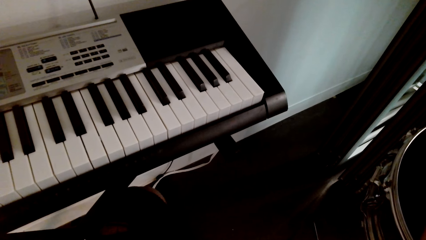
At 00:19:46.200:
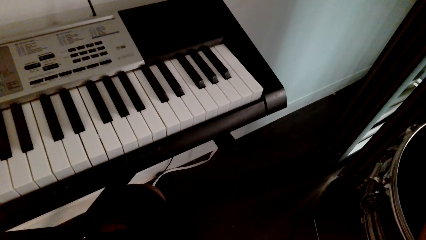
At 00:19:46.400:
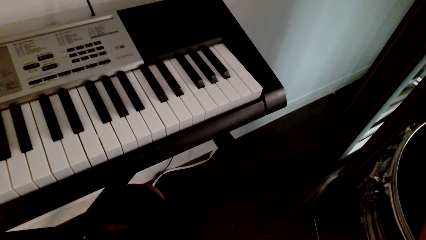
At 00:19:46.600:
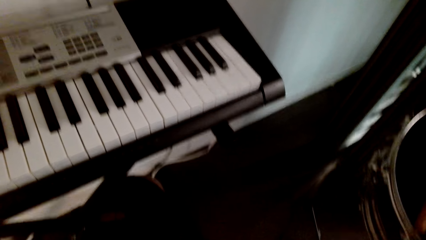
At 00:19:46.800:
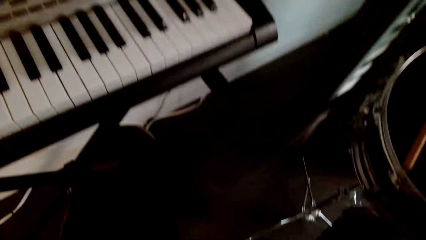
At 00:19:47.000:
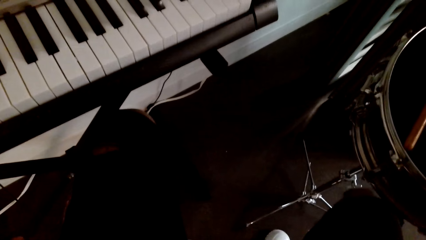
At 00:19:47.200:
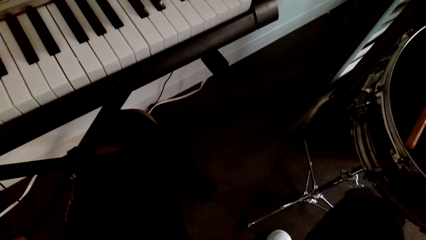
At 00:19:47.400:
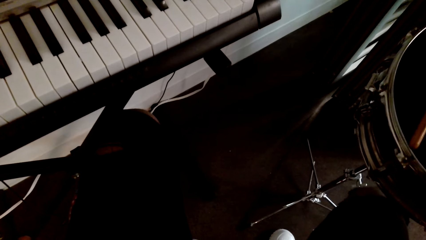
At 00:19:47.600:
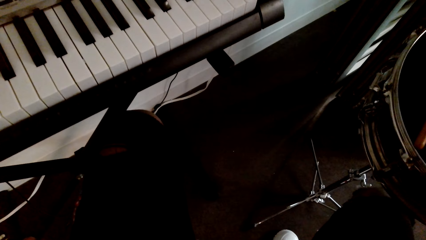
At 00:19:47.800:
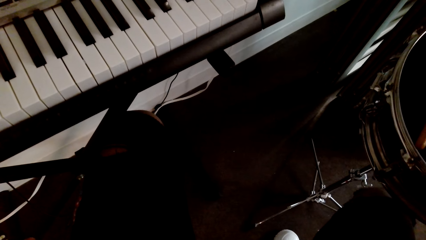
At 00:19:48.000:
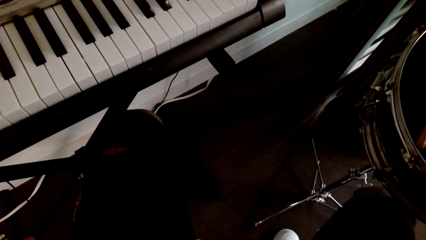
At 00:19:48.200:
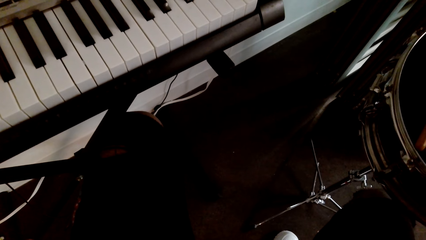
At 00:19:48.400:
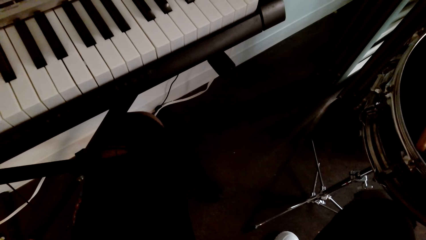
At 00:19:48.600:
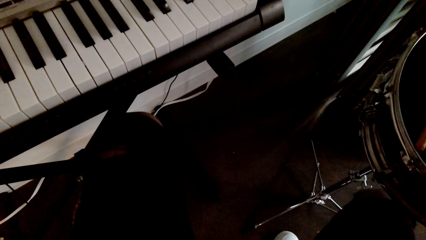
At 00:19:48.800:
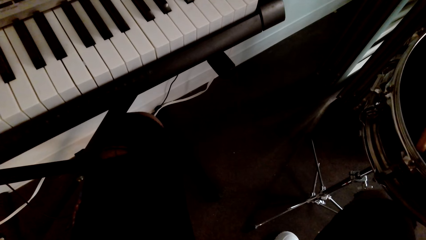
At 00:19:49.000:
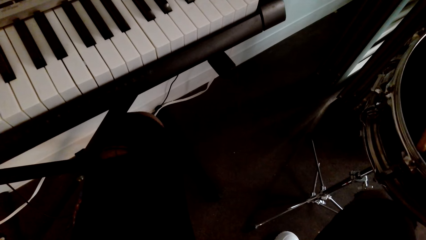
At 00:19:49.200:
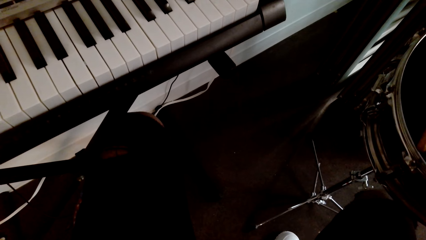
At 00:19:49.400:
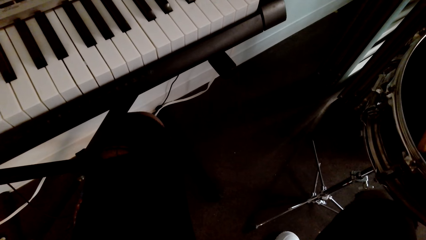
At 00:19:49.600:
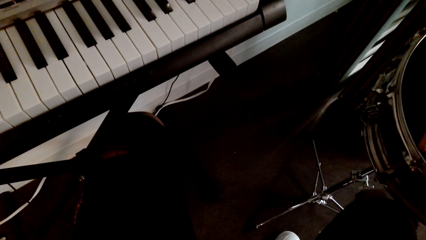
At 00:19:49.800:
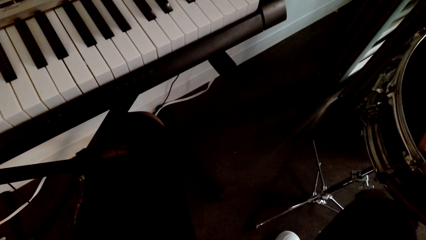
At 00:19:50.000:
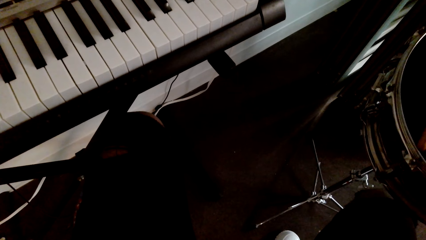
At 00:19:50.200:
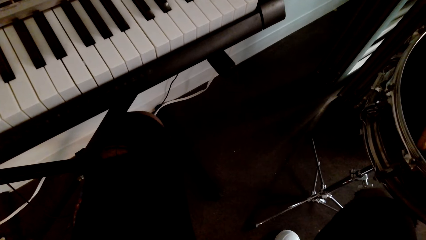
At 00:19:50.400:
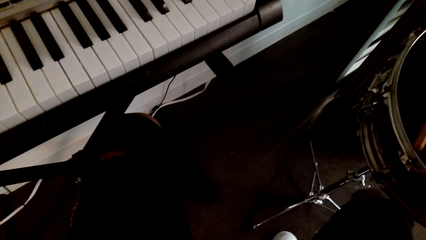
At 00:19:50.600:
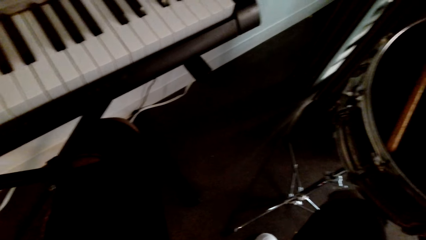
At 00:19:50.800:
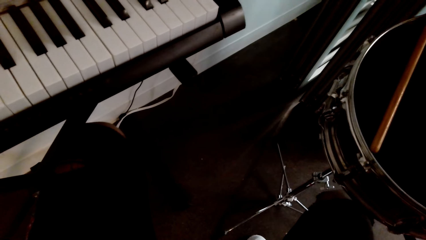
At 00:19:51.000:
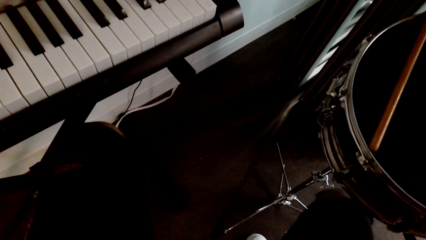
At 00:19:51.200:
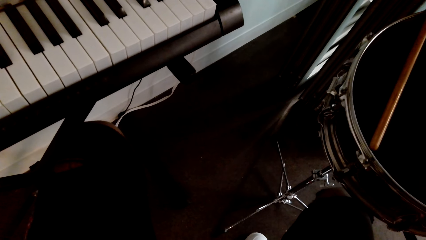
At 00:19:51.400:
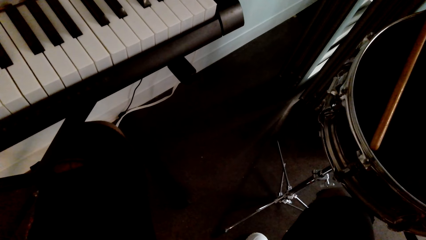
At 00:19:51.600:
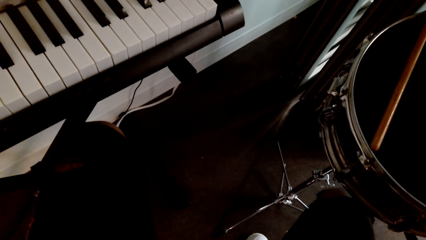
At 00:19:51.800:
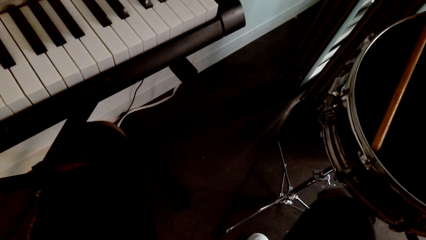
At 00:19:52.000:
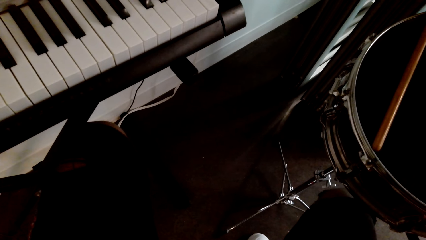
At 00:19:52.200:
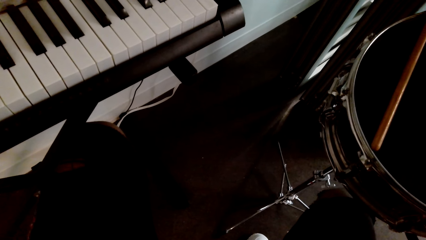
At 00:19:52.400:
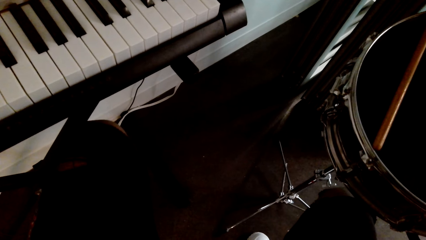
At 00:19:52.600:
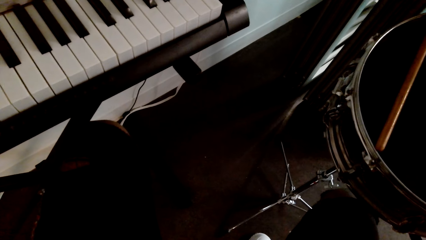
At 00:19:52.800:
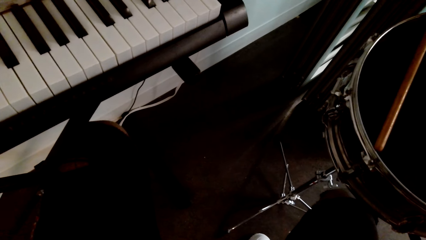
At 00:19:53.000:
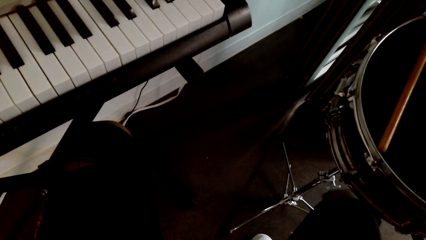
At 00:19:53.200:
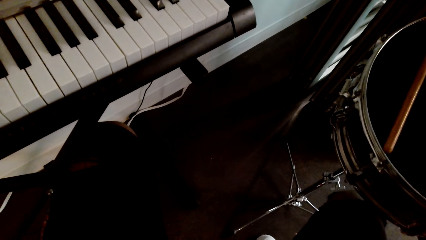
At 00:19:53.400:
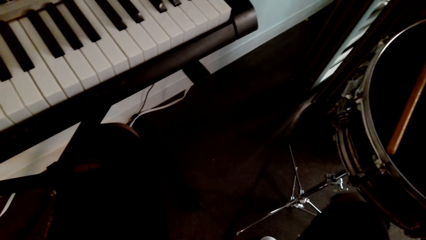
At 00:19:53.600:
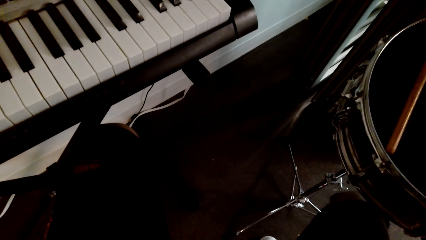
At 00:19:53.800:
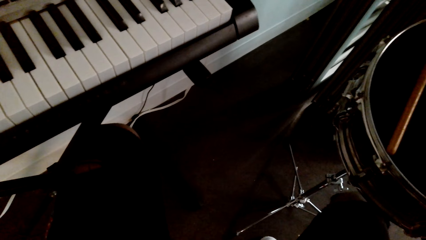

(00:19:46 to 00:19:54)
The camera wearer plays a guitar.

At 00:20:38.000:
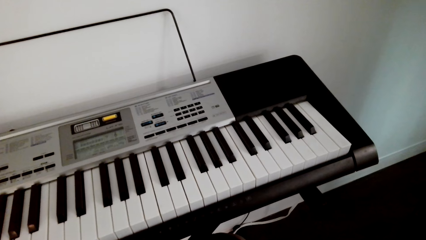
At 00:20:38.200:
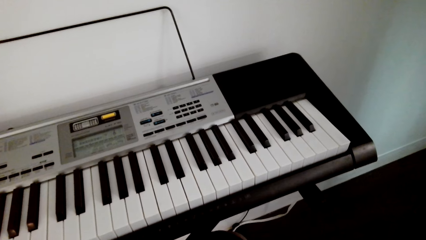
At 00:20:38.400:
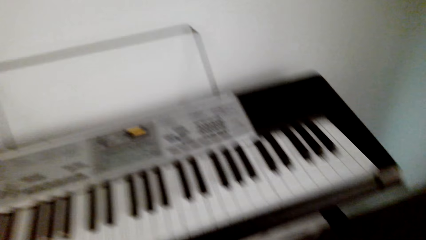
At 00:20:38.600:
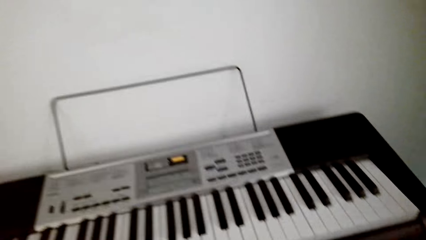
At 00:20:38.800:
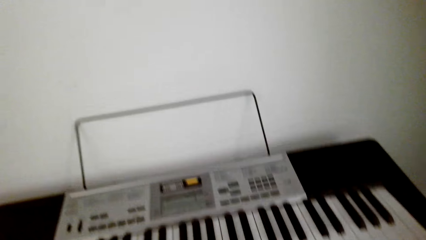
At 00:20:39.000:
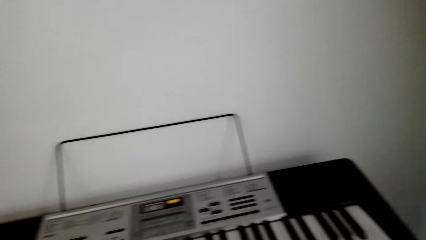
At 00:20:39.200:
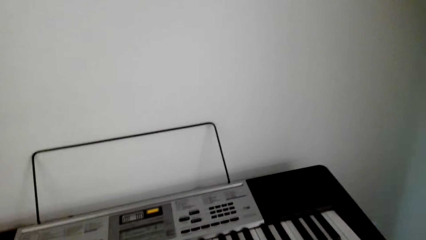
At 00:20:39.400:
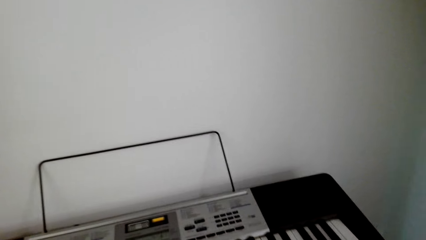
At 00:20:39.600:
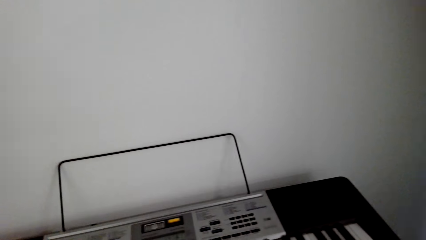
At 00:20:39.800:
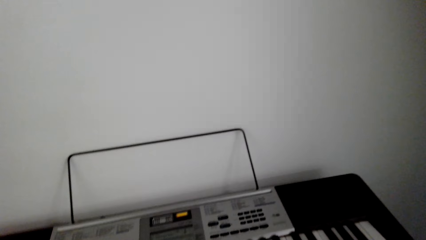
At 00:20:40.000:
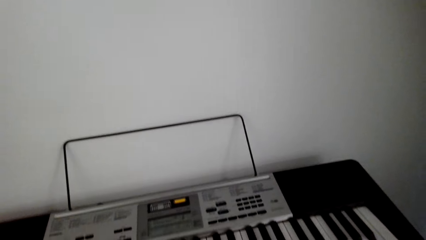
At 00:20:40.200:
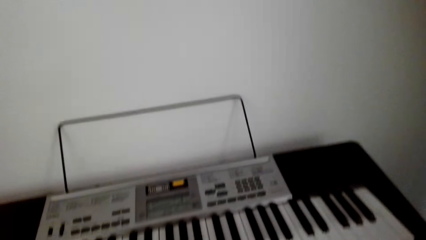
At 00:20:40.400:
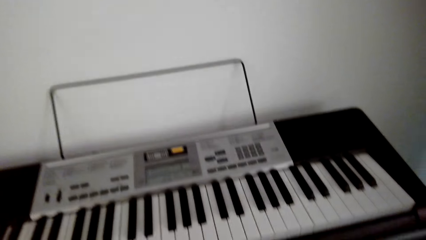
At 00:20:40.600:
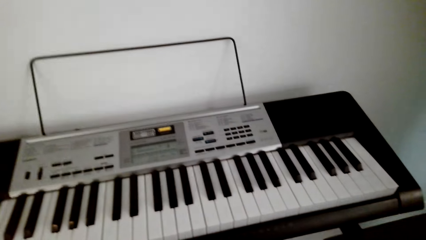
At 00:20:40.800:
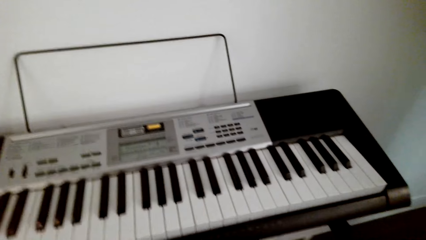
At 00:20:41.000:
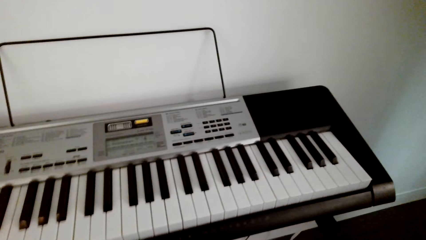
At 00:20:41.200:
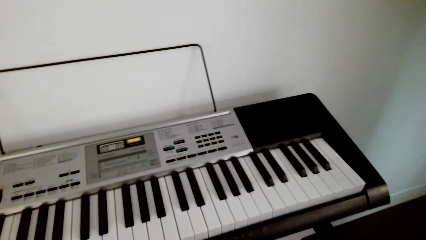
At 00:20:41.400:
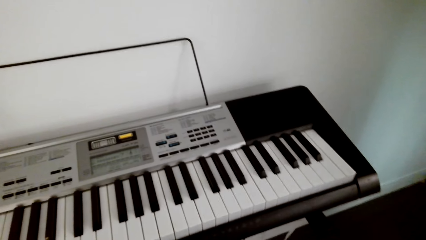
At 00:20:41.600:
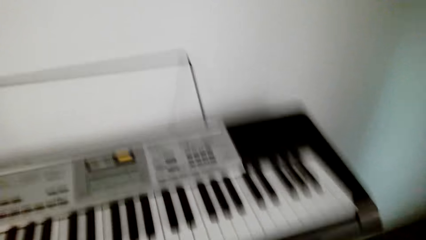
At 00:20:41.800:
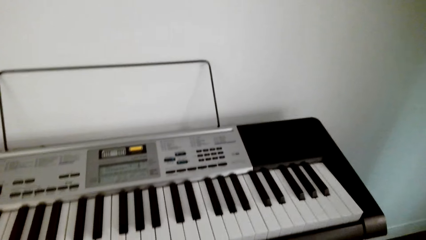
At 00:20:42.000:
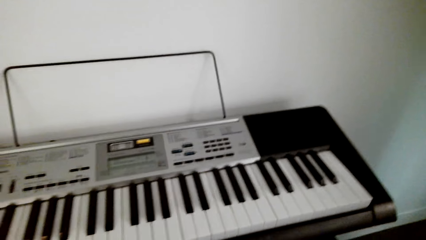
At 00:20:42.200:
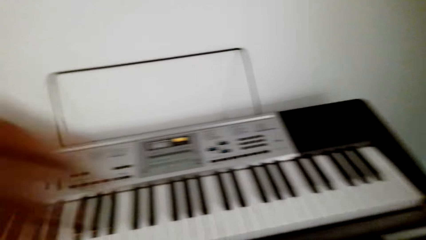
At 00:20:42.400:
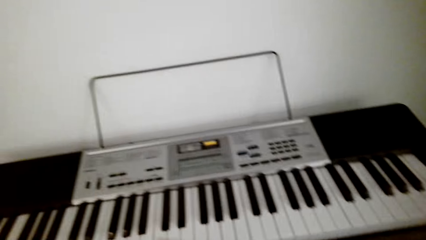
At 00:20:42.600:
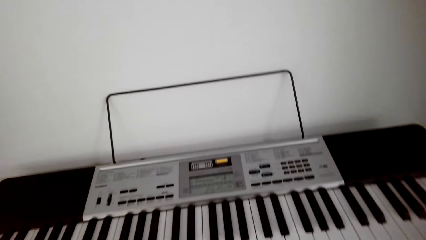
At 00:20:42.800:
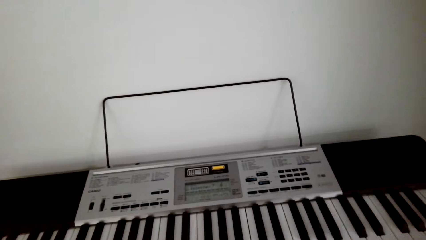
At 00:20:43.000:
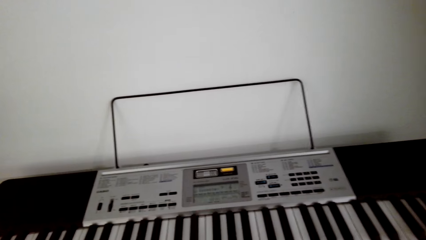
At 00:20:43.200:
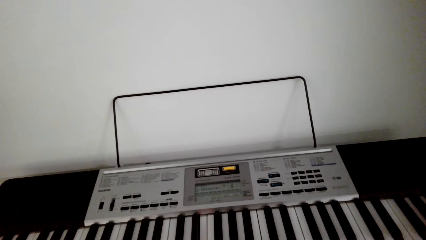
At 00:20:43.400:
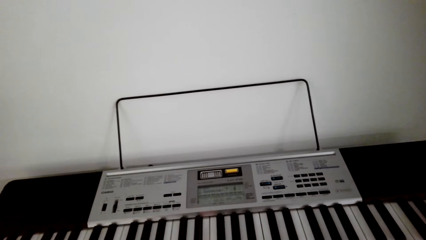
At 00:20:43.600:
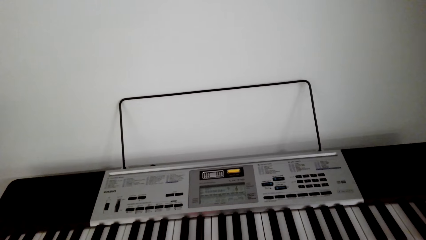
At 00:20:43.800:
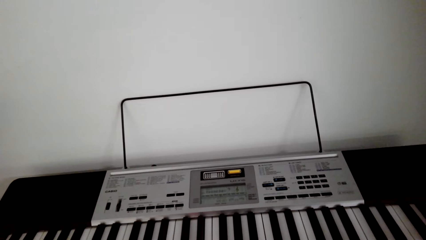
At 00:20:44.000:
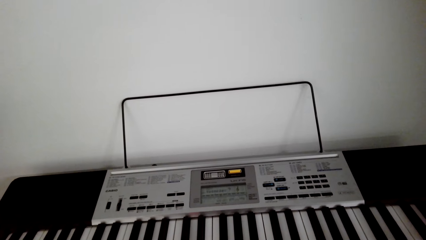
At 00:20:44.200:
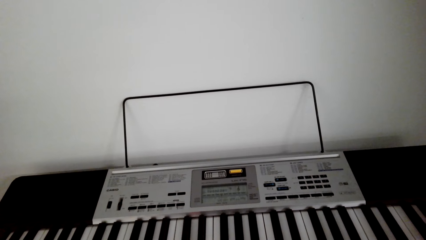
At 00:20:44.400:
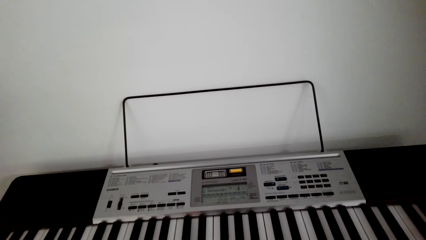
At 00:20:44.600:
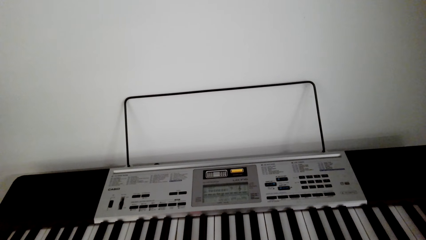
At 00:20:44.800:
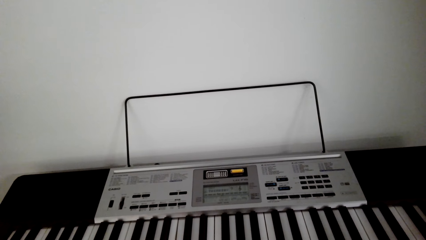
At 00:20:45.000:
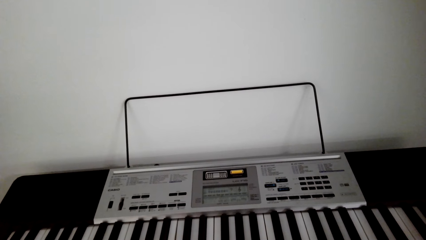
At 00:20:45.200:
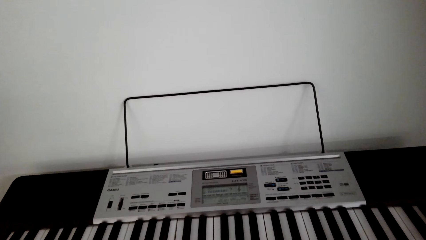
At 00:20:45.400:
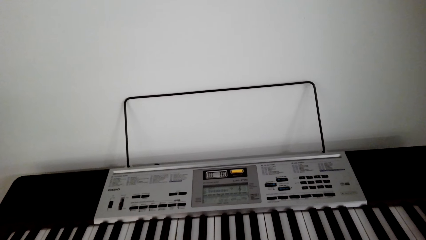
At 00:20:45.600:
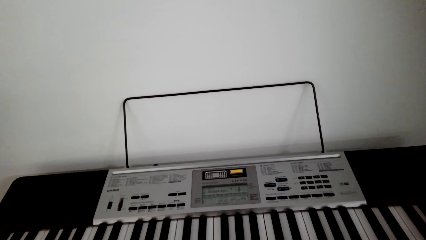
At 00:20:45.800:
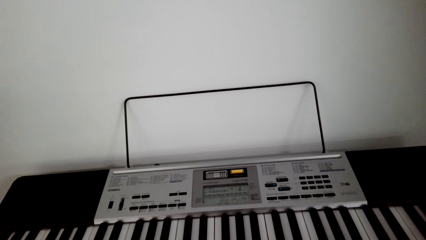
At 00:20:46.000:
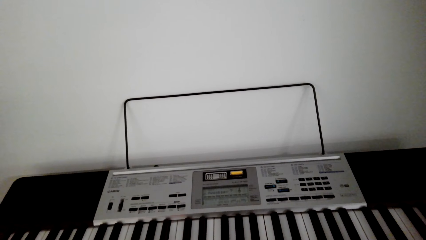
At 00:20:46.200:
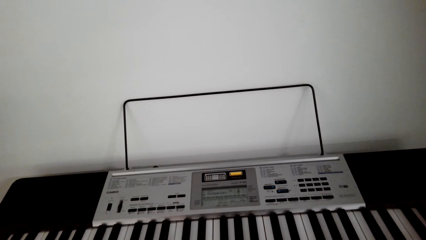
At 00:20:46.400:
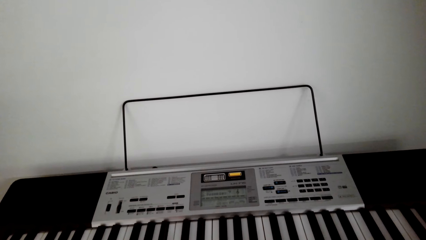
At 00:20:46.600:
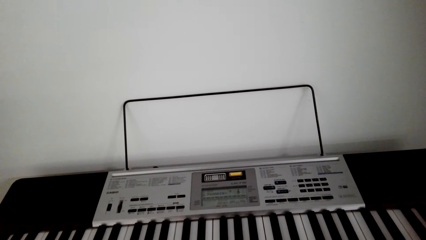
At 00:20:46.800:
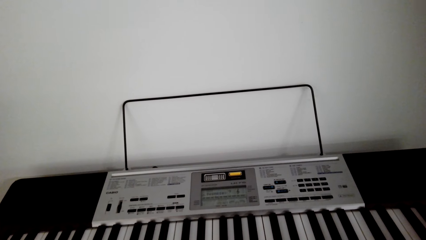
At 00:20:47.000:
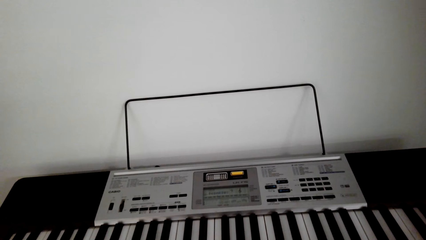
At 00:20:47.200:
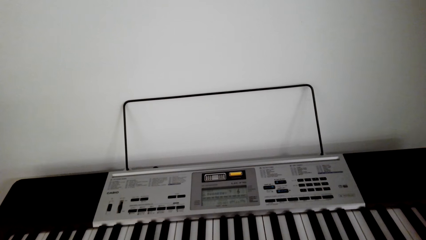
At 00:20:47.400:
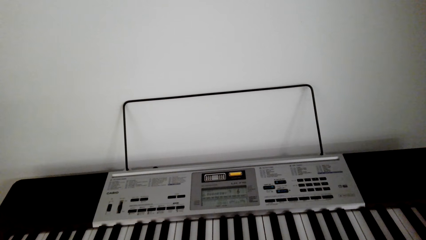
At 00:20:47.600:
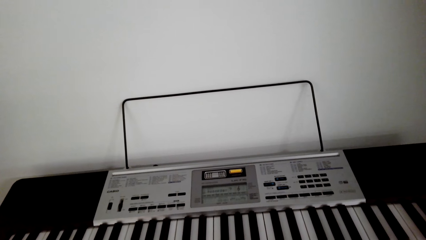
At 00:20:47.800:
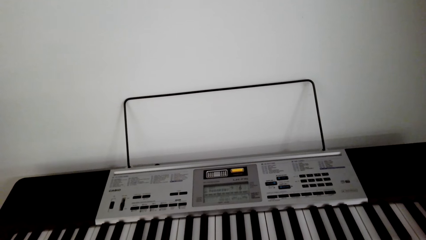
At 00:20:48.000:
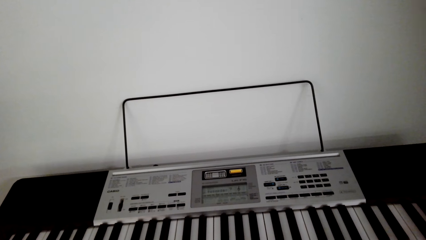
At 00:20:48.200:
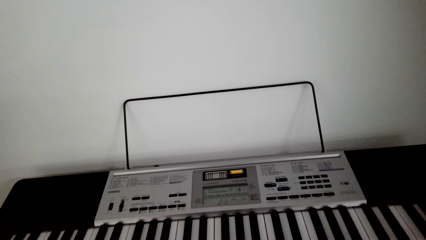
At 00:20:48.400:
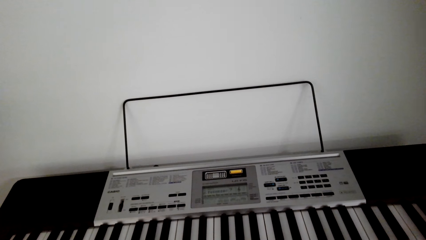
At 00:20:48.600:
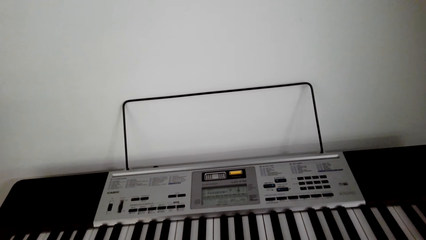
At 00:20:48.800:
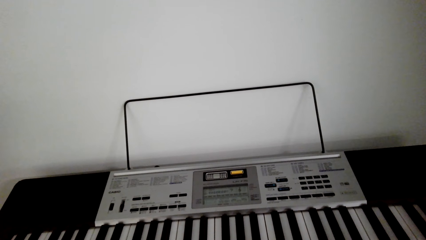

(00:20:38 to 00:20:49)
The camera wearer looks around.
